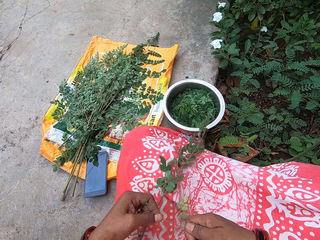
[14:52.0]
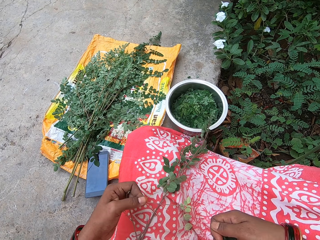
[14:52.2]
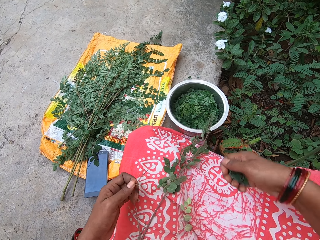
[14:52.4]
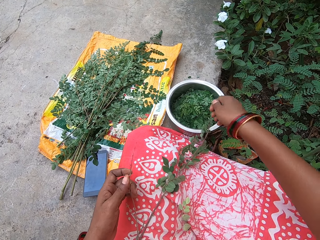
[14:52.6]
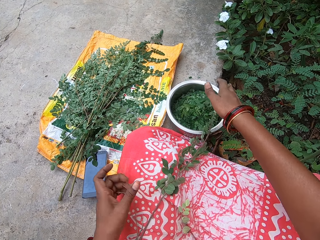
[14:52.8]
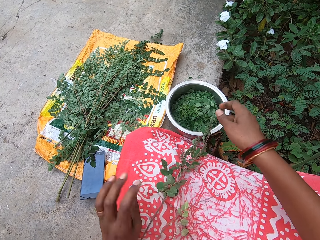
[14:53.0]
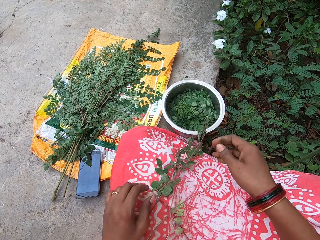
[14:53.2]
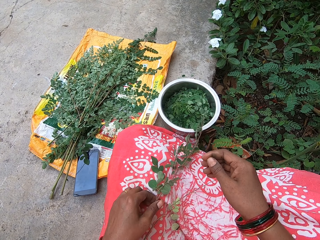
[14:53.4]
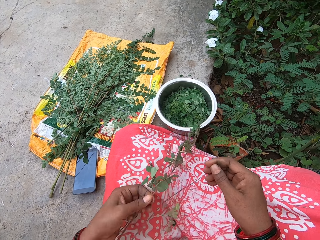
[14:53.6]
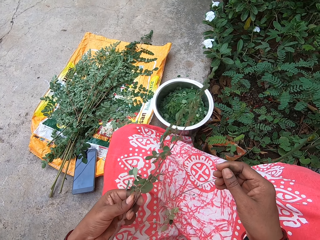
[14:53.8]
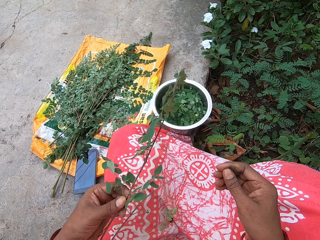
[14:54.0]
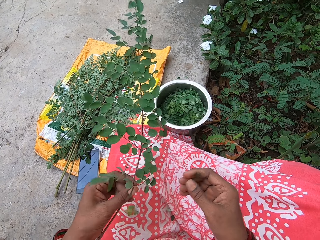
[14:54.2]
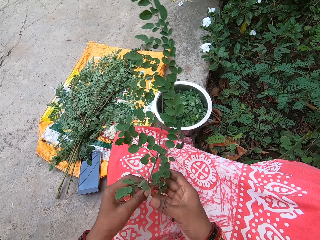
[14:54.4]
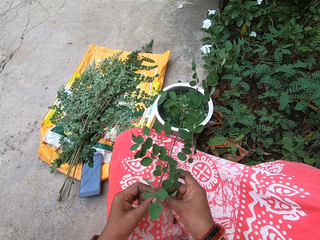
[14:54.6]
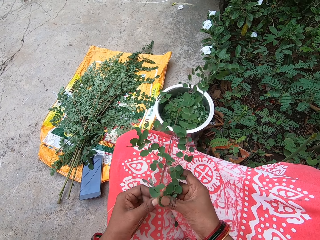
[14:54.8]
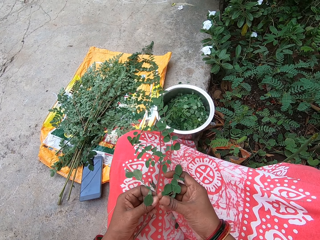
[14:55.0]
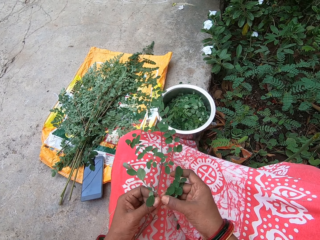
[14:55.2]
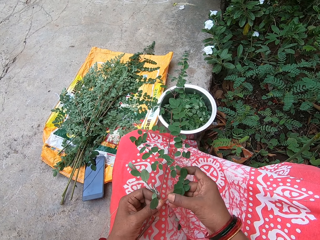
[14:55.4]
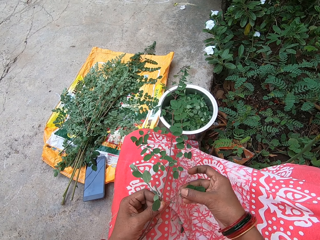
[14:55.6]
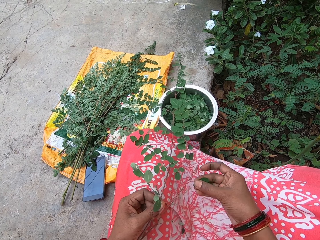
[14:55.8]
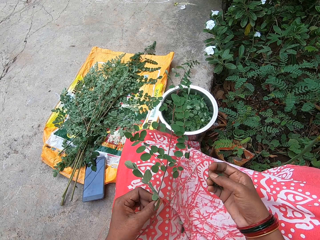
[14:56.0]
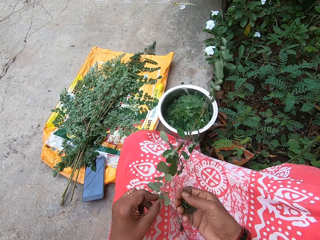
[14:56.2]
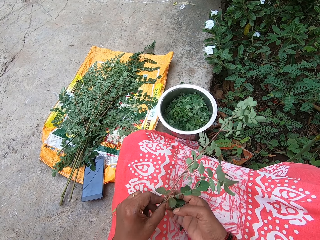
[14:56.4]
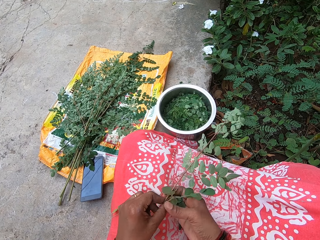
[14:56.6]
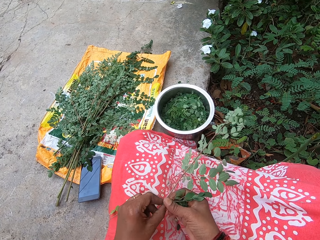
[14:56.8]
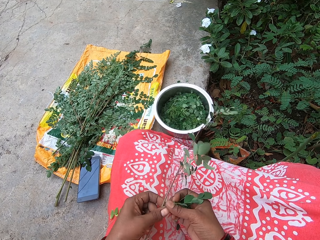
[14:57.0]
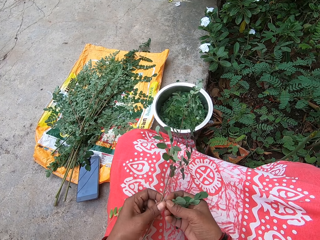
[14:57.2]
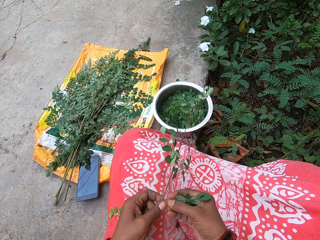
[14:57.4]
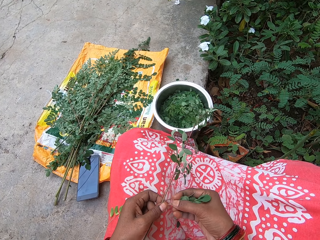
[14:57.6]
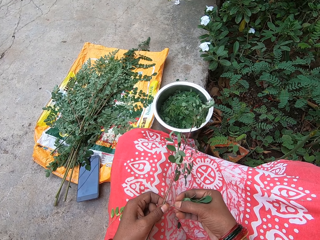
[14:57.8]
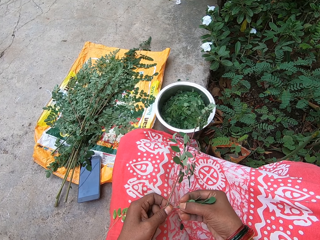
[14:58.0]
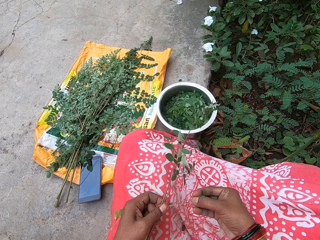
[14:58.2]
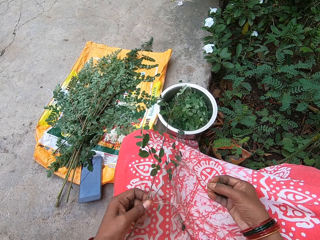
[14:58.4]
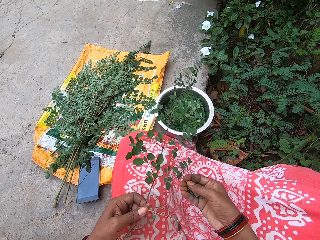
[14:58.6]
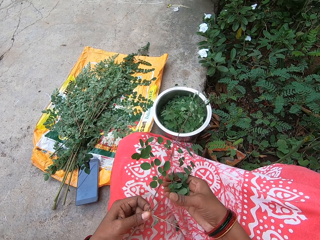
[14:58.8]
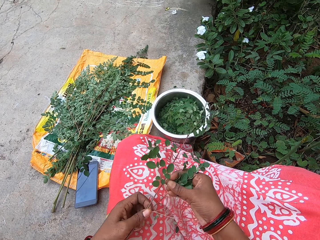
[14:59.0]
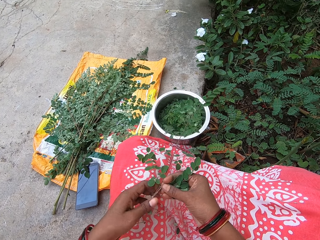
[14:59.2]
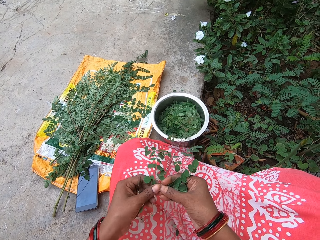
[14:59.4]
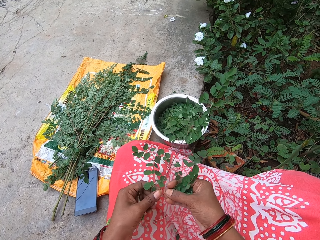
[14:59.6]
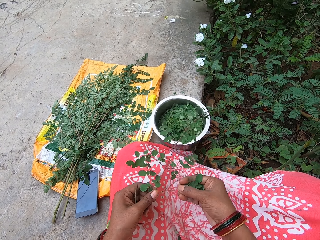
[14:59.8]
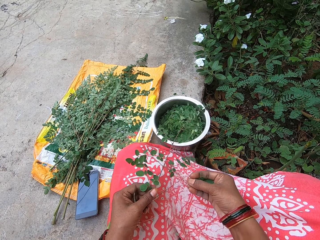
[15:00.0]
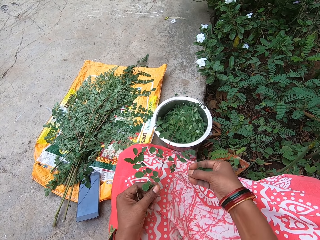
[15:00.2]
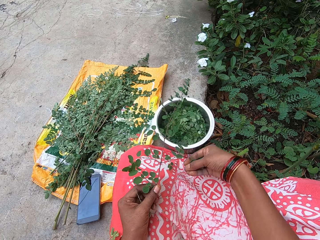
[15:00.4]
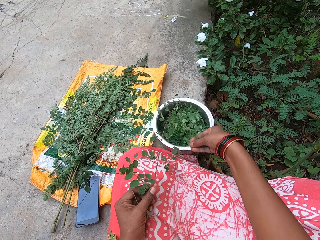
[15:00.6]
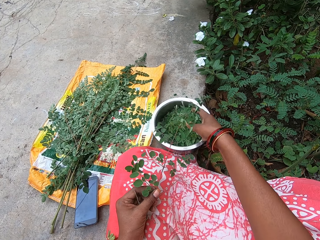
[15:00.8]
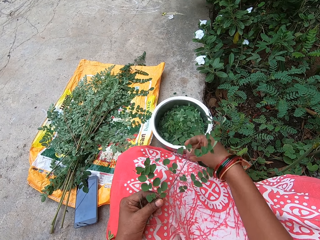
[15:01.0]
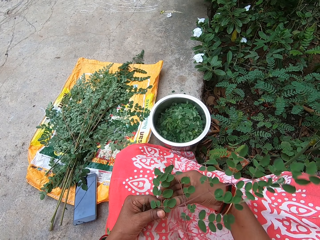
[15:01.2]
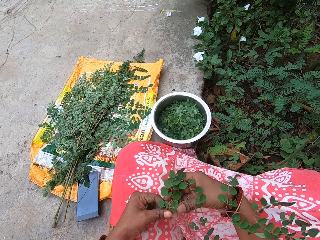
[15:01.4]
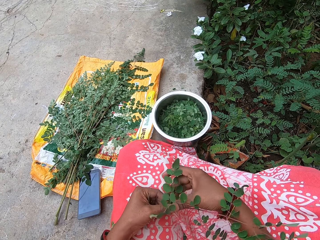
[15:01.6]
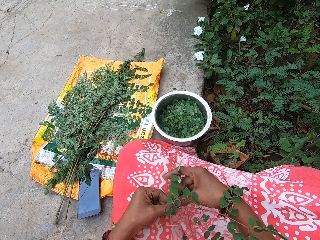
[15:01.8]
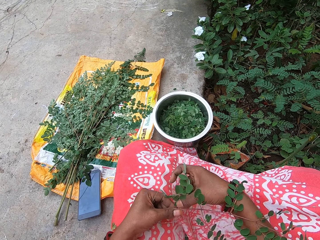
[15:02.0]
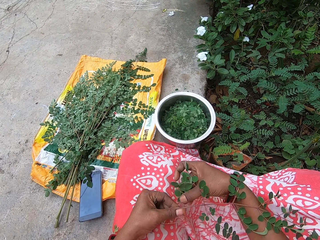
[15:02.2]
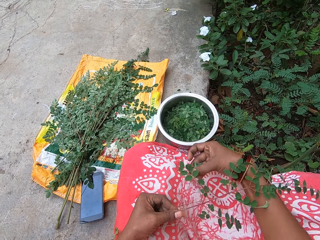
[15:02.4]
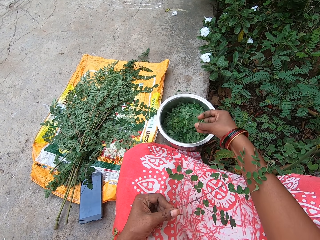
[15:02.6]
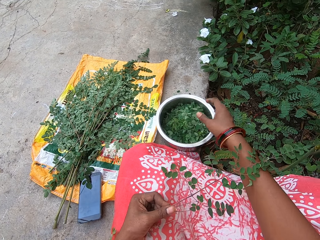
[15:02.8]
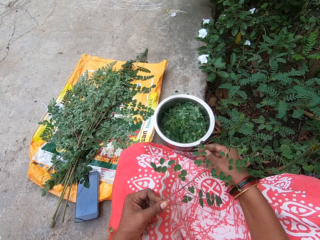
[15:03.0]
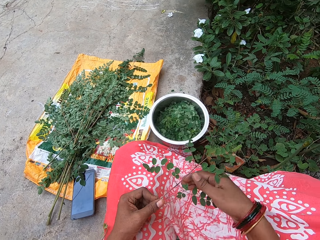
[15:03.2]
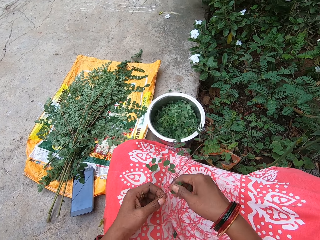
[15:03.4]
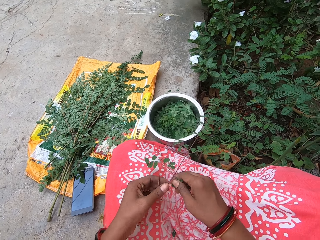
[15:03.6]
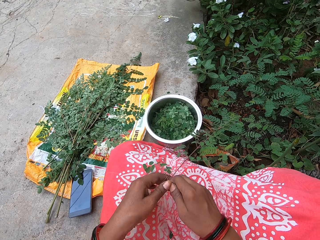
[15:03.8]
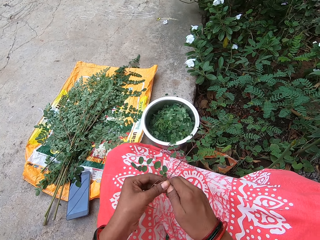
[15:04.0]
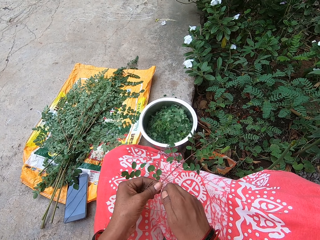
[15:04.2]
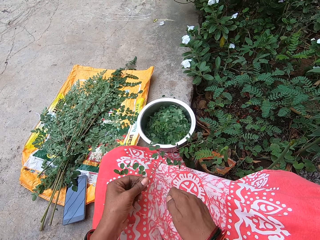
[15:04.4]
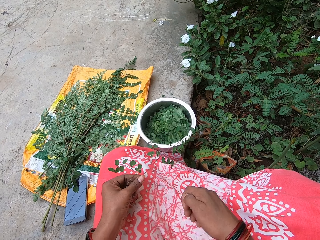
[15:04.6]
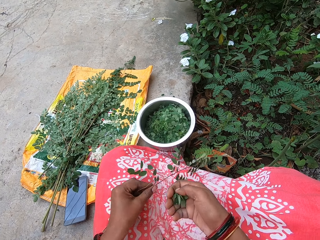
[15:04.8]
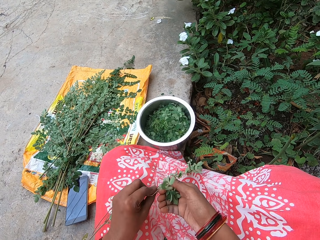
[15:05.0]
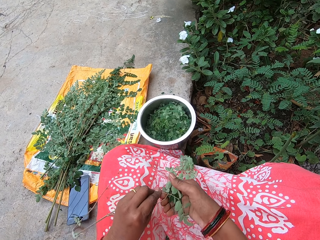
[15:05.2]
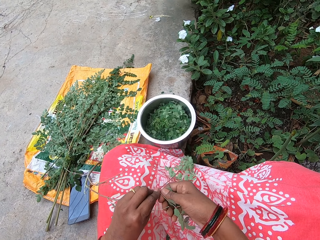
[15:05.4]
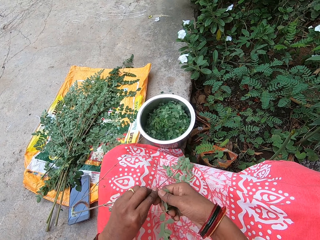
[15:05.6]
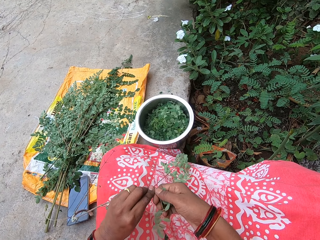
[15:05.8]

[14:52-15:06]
The camera wearer plucks leaves from the stem of a parsley leaf in her left hand with her right hand. She drops the leaves in her right hand into a bowl on the floor. She holds a branch. She picks the stem of the parsley leaf on her lap with her left hand. She plucks leaves from the stem of the parsley leaf in her left hand with her right hand repeatedly. She drops the leaves in her right hand into the bowl on the floor. She plucks leaves from the stem of the parsley leaf in her left hand with her right hand. She drops the leaves in her right hand into the bowl on the floor. She plucks leaves from the stem of the parsley leaf in her left hand with her right hand.

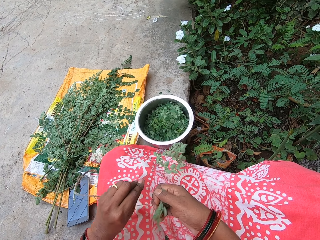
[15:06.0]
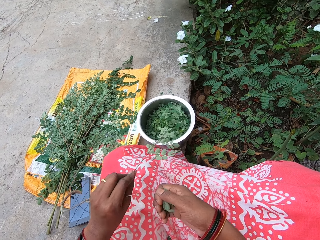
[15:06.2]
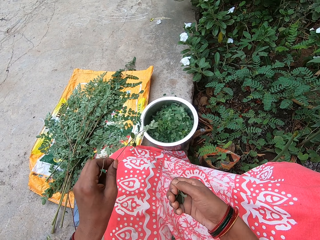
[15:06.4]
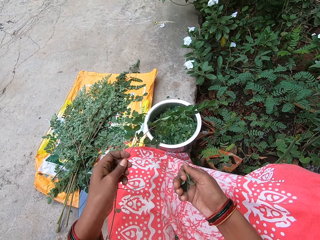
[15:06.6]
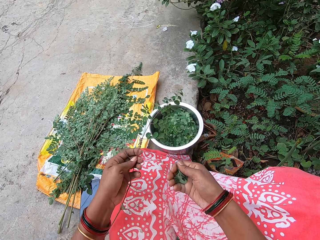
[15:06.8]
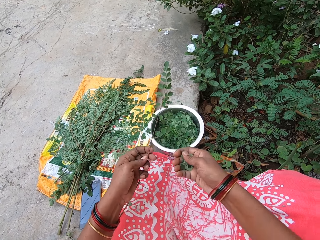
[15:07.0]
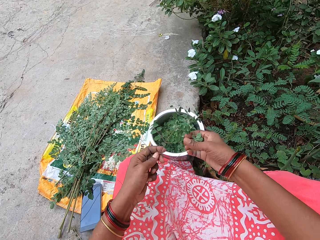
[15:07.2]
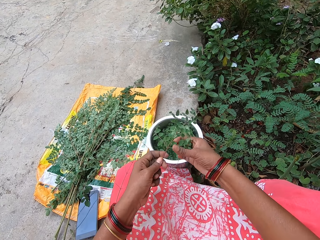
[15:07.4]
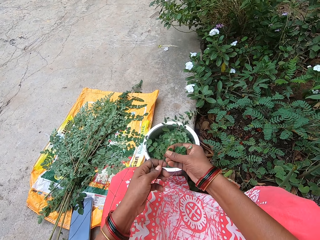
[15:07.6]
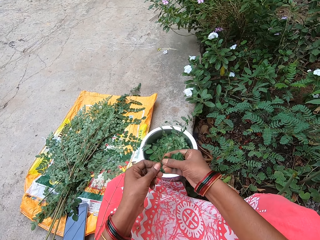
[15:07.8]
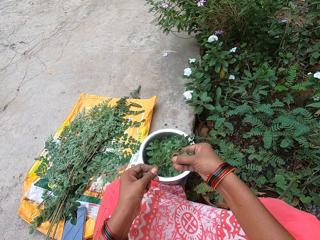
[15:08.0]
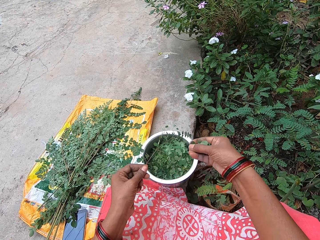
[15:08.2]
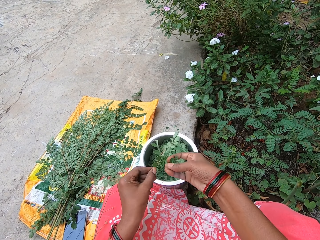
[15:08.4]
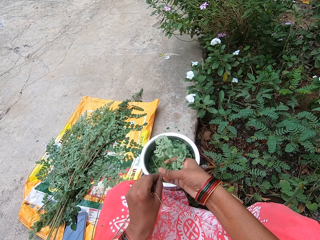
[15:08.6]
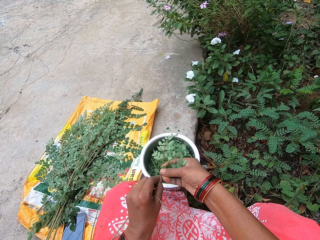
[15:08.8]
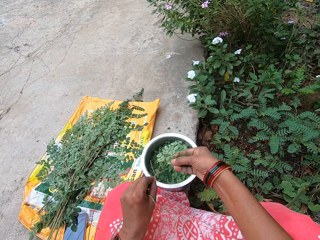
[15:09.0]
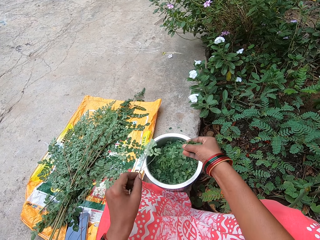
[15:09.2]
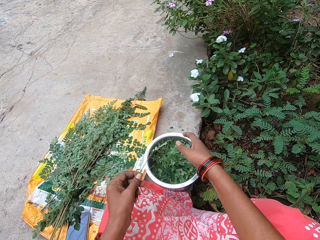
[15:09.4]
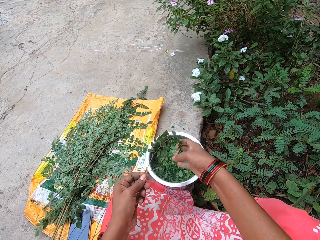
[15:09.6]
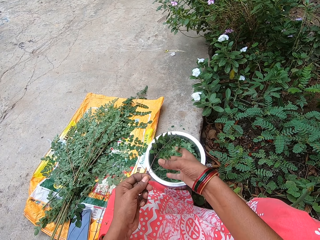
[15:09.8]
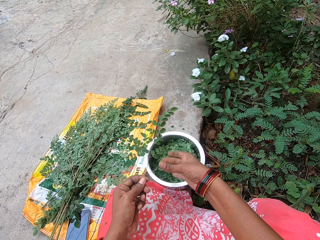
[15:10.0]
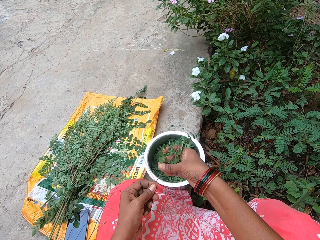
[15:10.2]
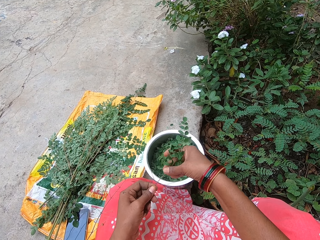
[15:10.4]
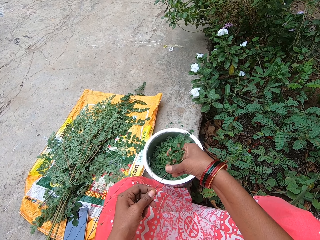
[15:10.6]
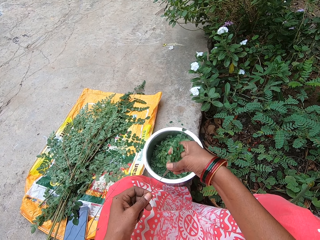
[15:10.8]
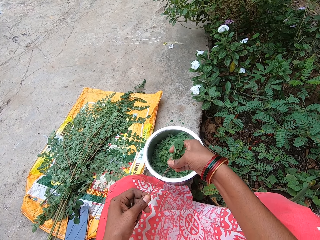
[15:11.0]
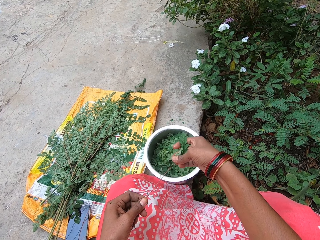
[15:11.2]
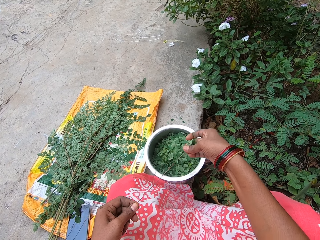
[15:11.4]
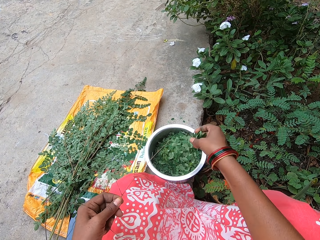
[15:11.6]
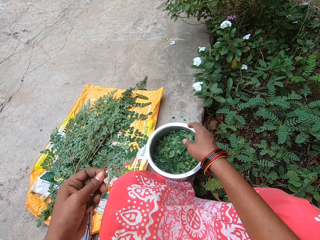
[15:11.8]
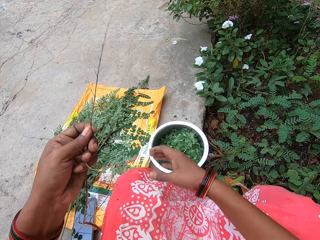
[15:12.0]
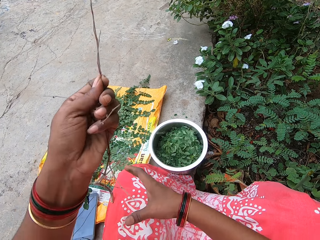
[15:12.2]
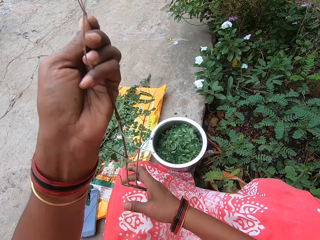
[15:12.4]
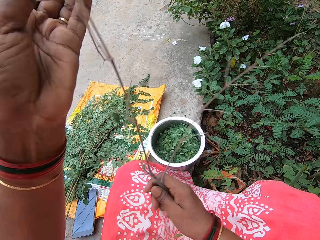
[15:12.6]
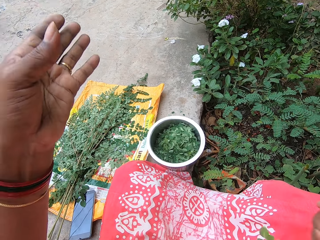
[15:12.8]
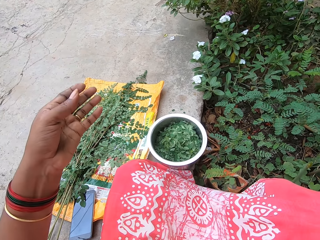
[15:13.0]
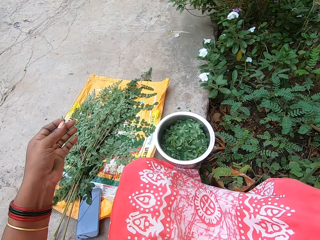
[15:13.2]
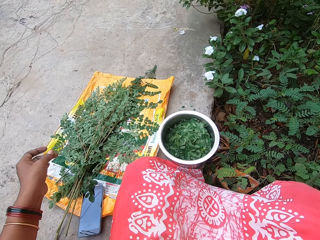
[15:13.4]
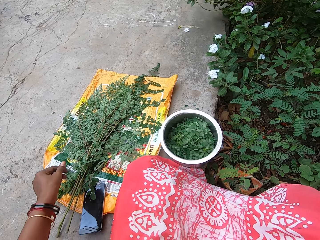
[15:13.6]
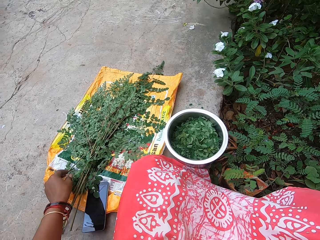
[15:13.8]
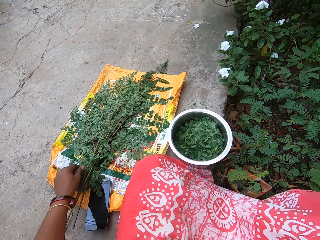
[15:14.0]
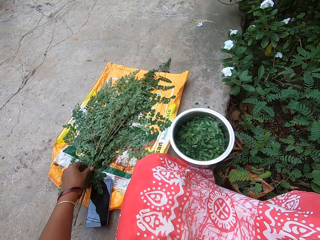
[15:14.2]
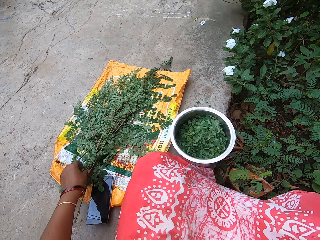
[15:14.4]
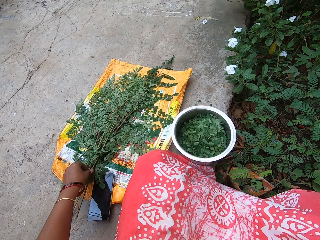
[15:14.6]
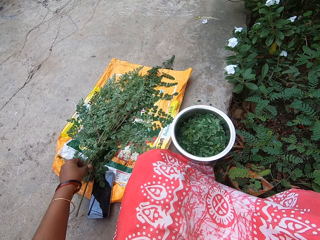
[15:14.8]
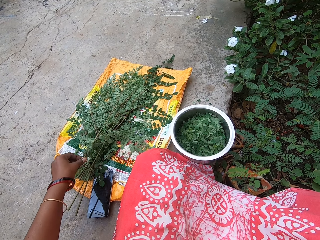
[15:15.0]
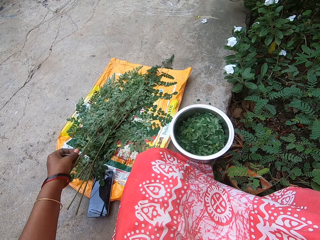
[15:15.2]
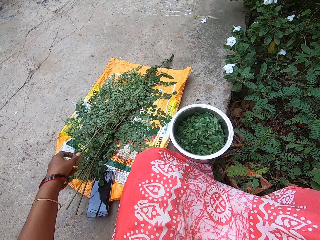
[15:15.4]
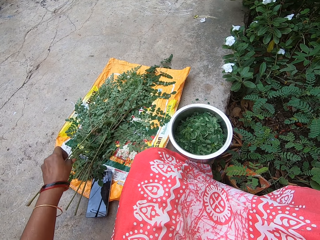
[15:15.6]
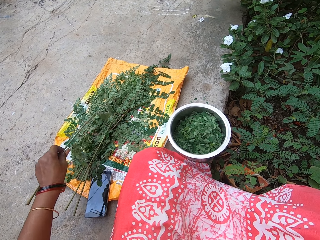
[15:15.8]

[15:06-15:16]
The camera wearer plucks leaves from the stem of a parsley leaf in her left hand with her right hand repeatedly. She drops the leaves in her right hand into a bowl on the floor. She plucks leaves from the stem of the parsley leaf in her left hand with her right hand. She drops the leaves in her right hand into the bowl on the floor. She passes the stem of the parsley leaf in her left hand to her right hand. She drops the stem of the parsley leaf in her right hand on the floor. She takes a branch.
